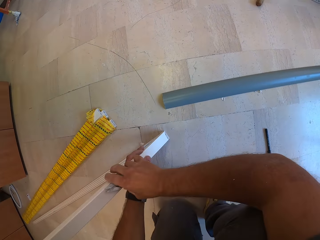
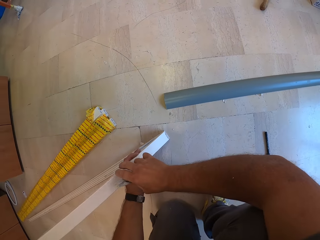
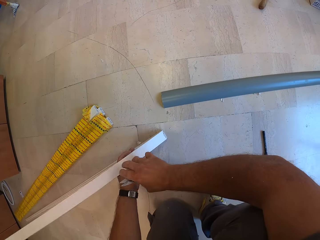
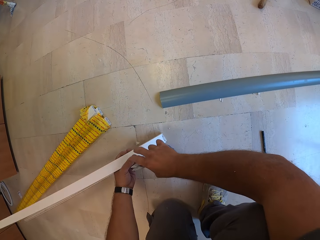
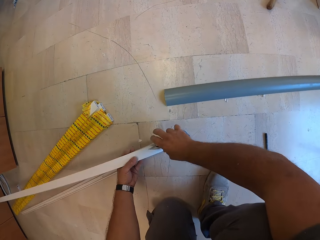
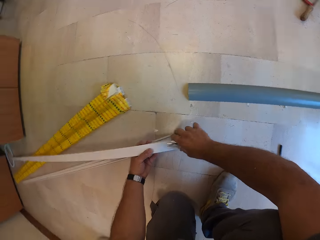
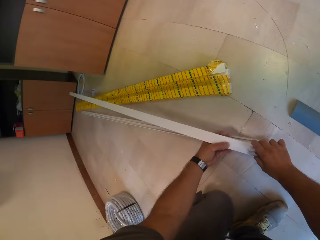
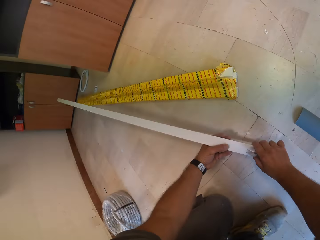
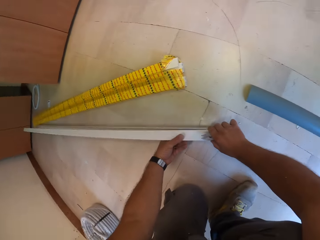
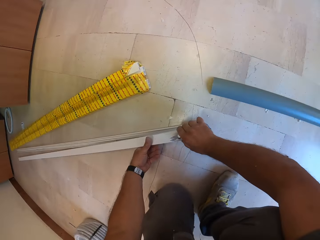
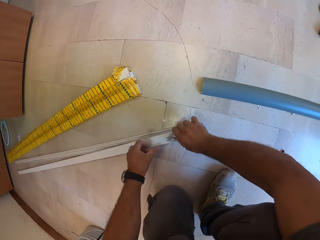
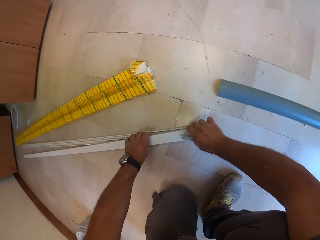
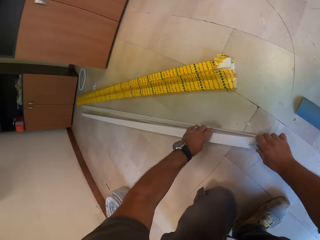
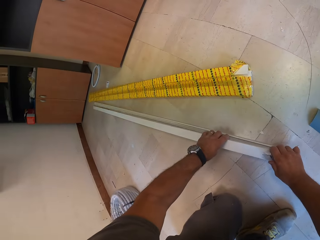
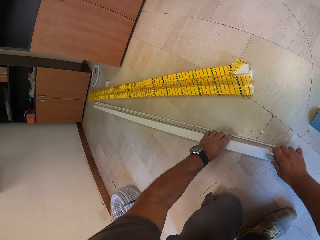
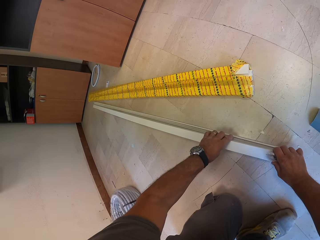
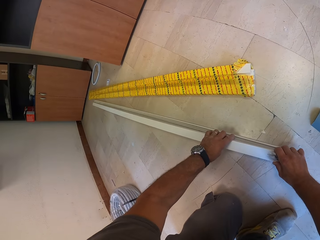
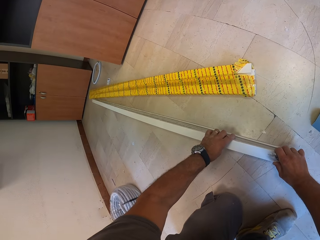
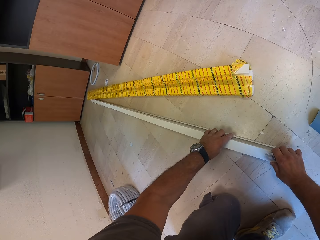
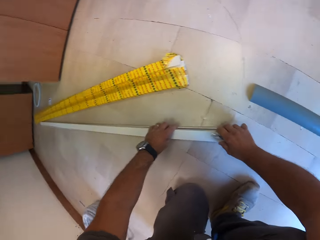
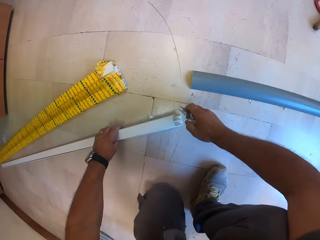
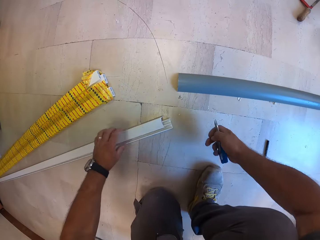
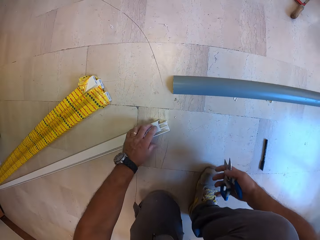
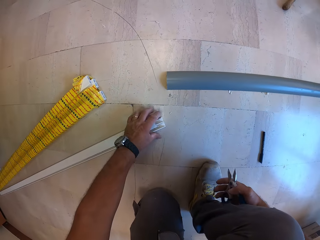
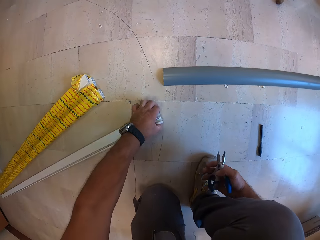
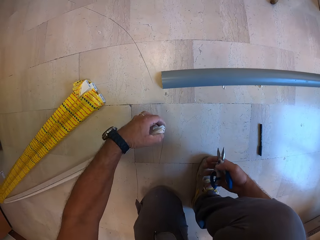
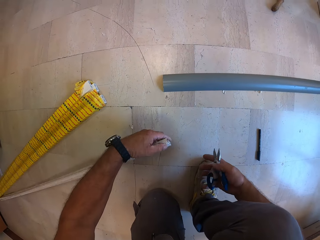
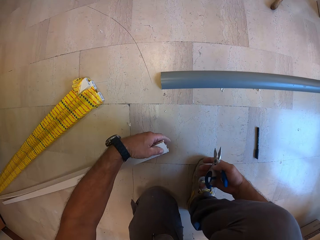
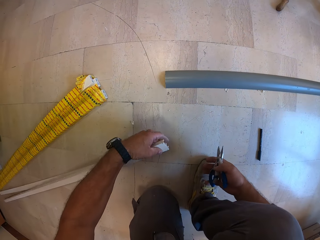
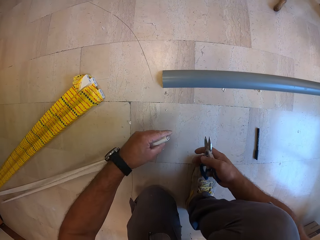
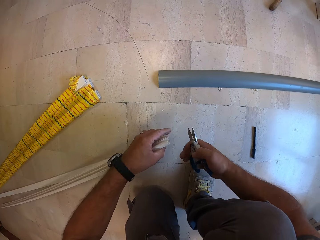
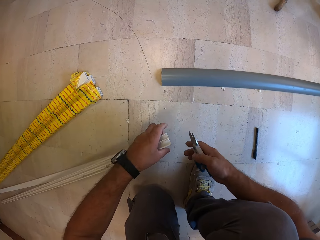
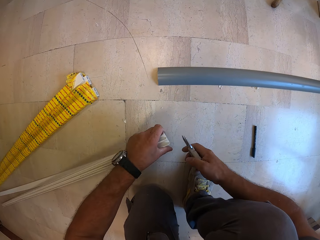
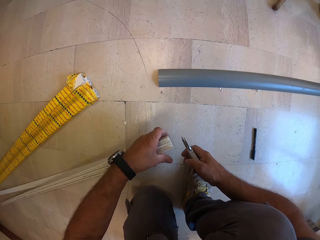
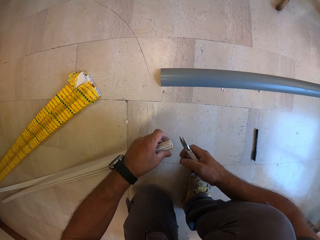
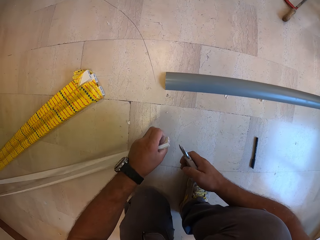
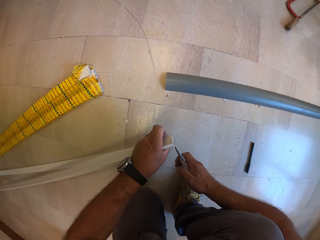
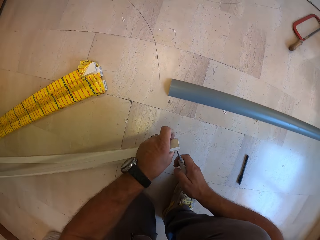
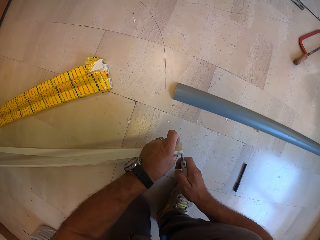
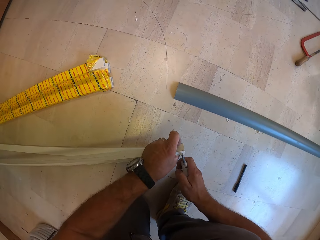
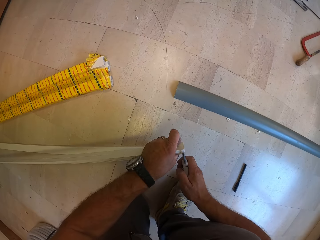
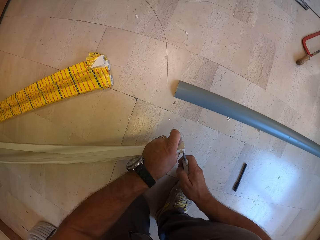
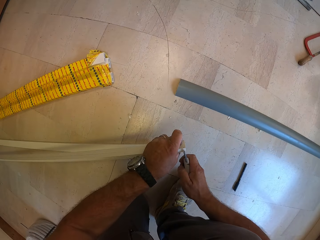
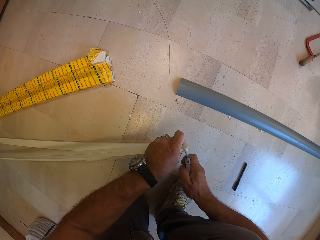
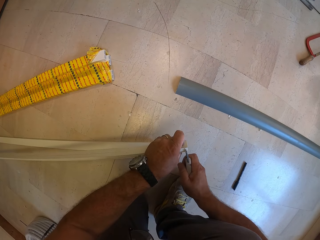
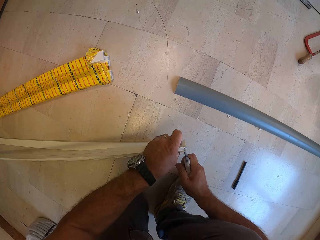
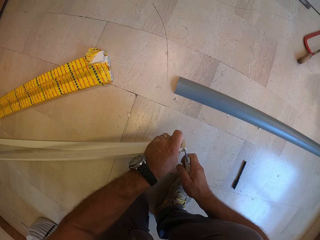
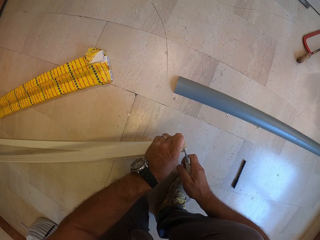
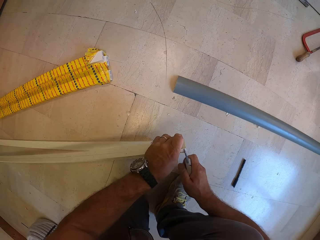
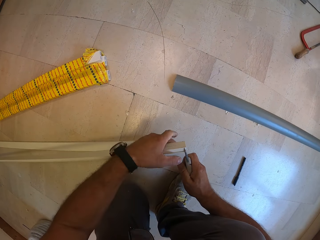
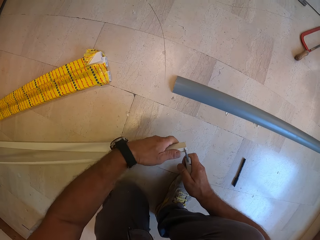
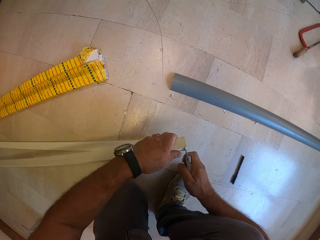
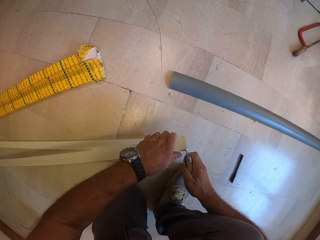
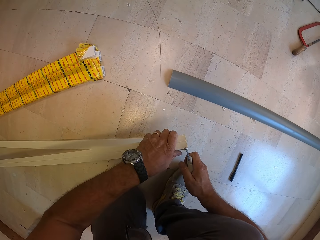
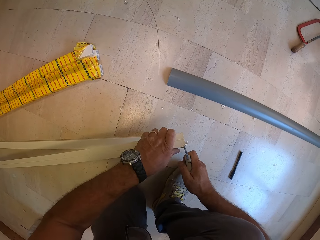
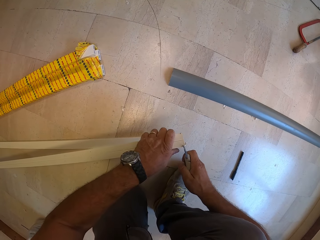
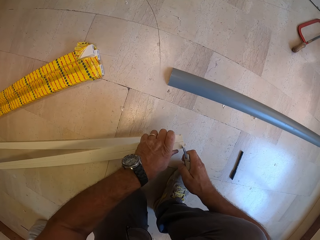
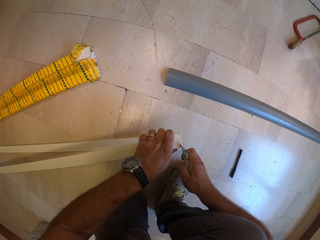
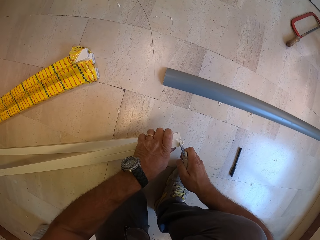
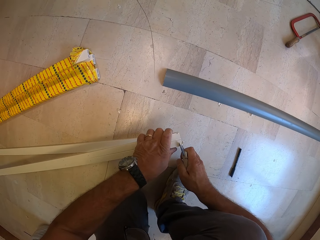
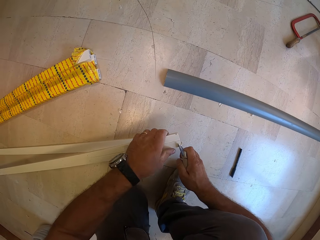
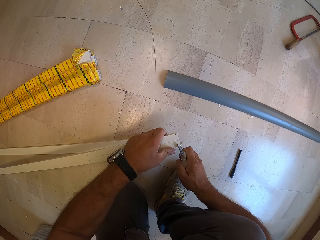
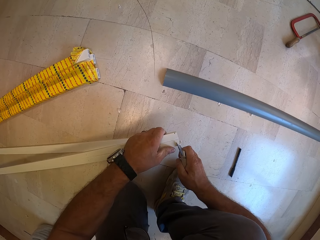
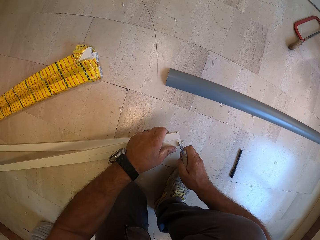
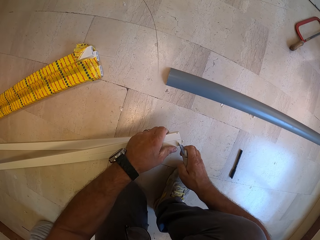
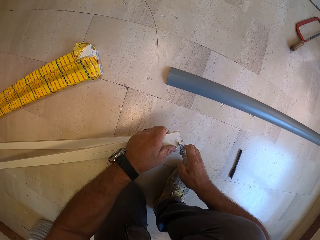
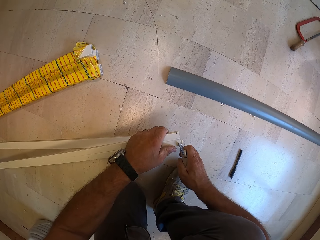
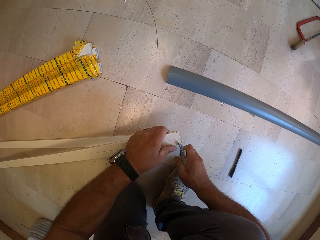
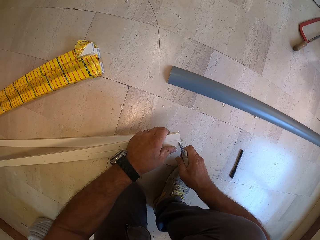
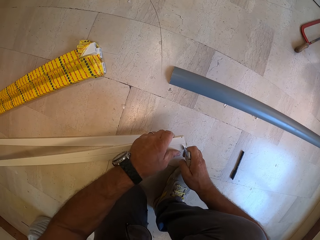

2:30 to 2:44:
The camera wearer picks up a part of the plastic conduit from the floor. They trim the plastic conduit with the cutter.

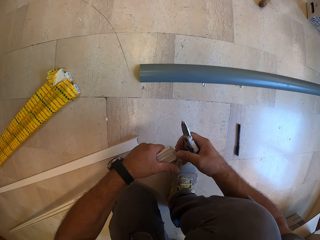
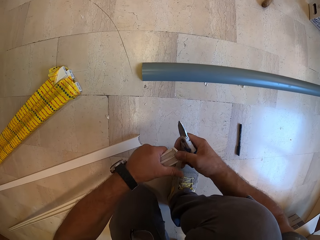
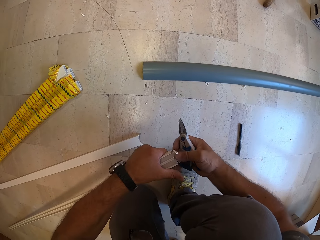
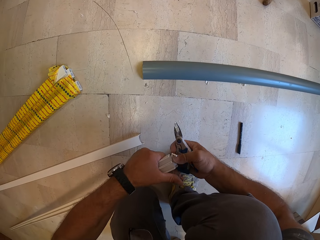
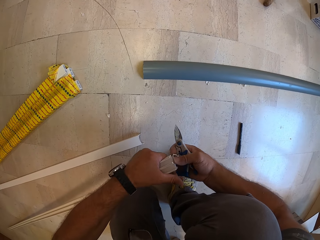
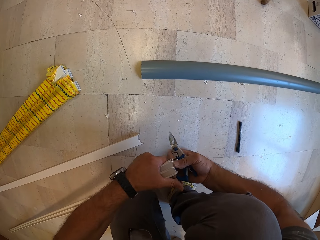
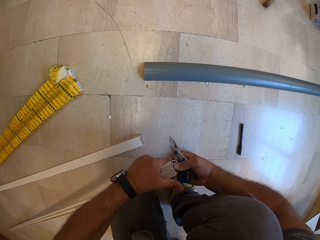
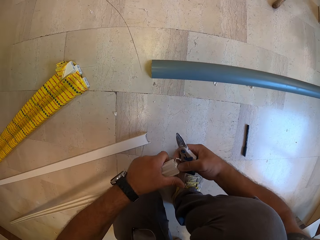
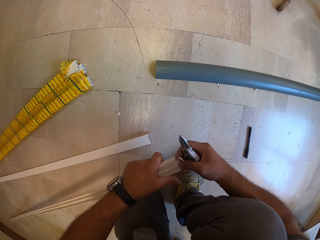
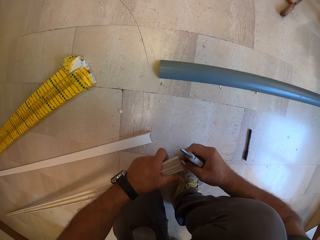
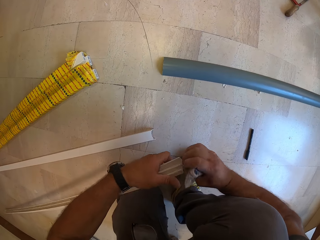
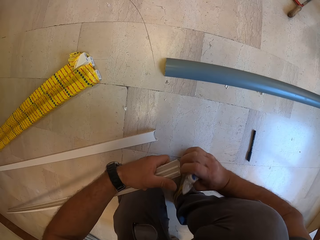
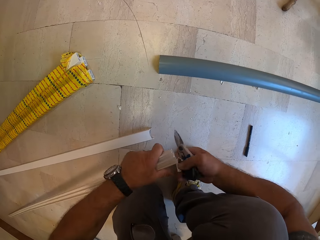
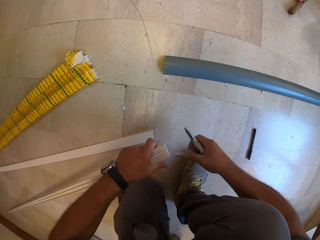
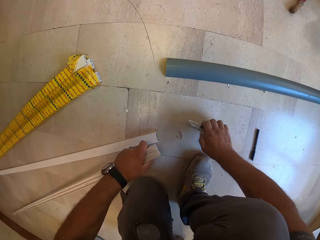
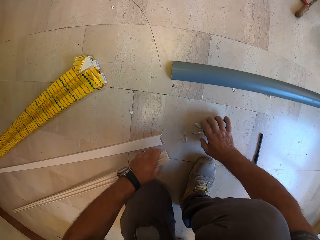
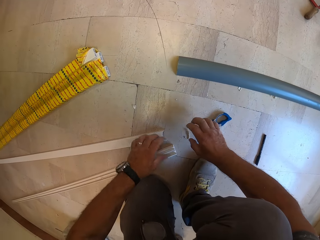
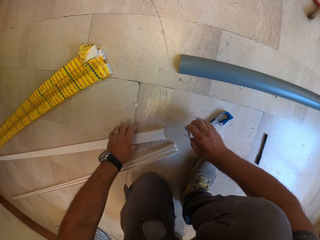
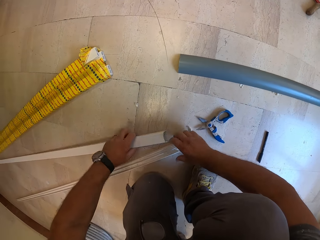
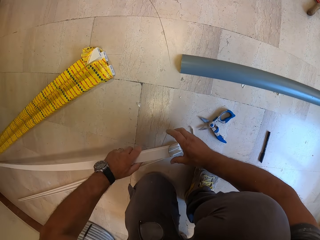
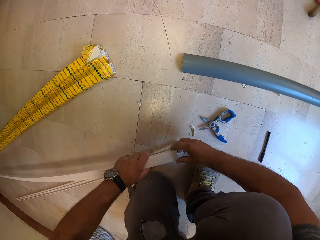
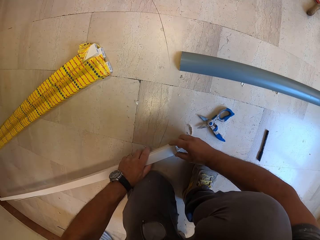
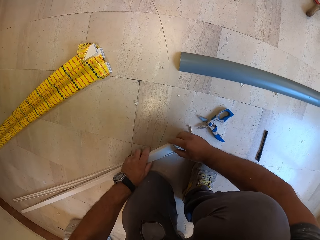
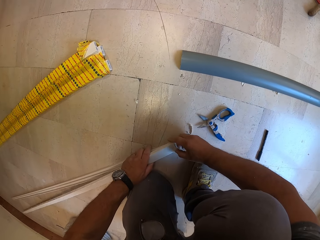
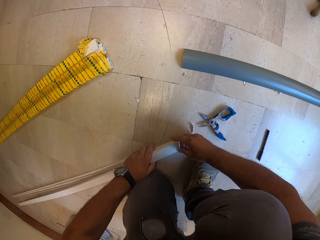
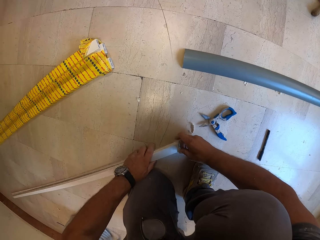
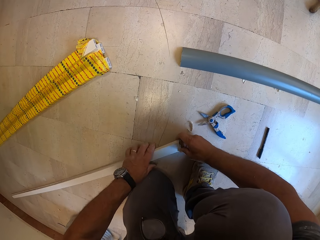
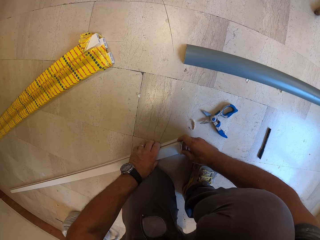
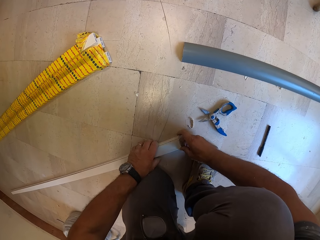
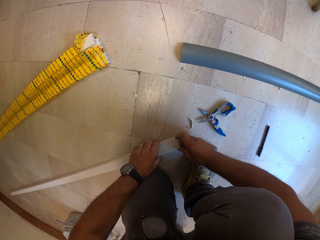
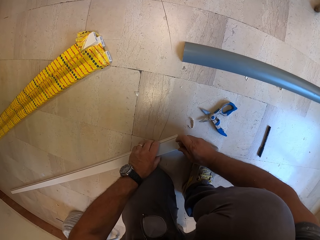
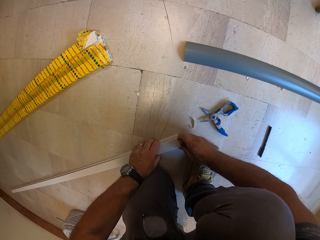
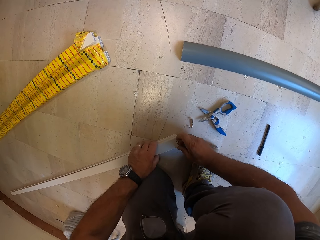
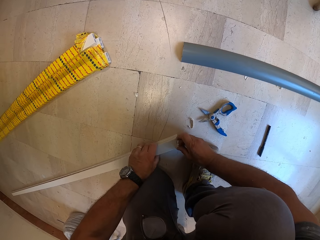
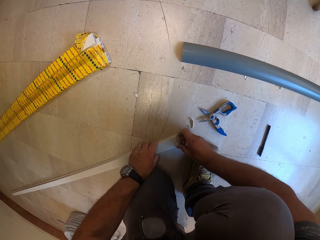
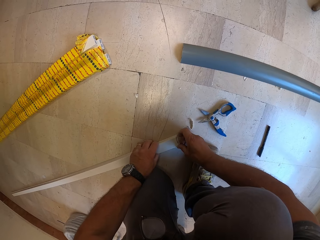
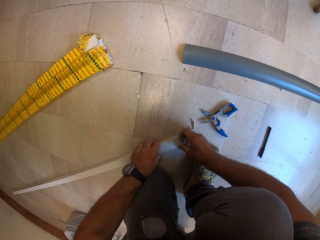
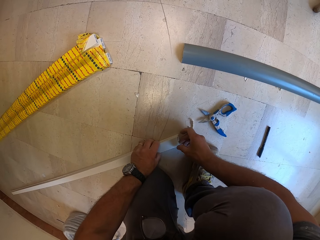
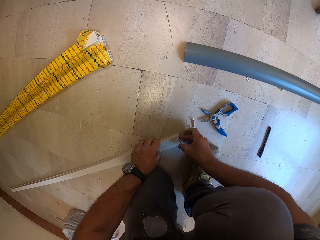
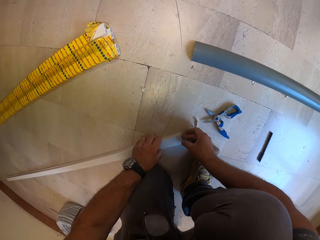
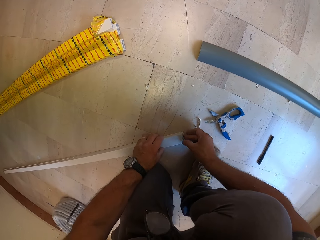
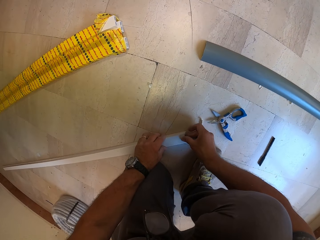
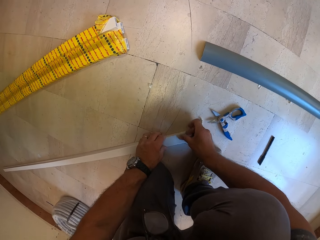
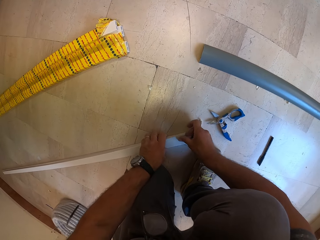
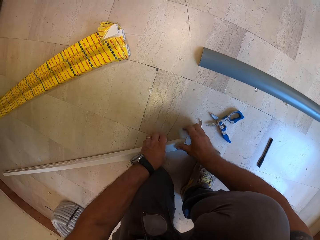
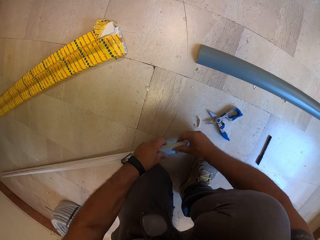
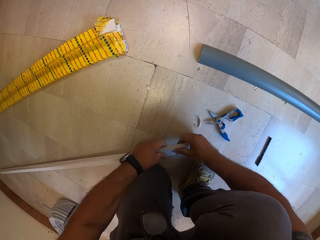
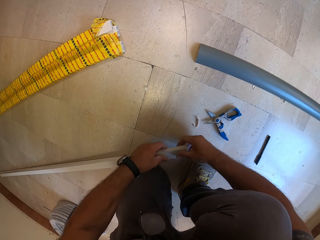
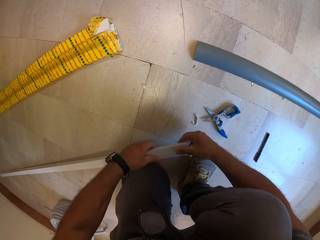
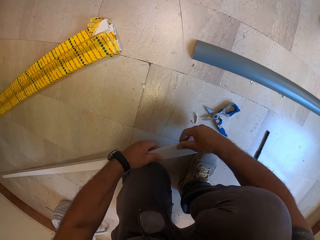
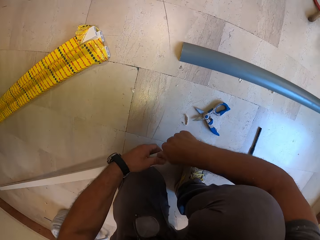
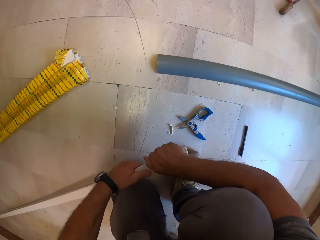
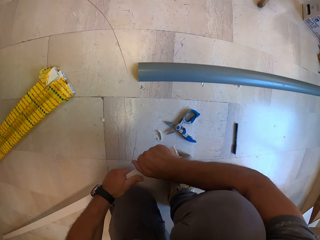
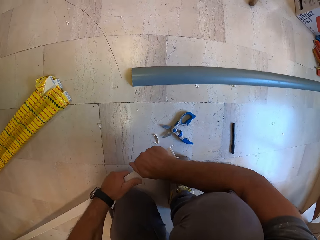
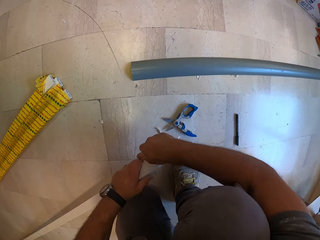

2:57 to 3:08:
The camera wearer tears out the cut-out part of the plastic conduit with his right hand. He drops the cutter on the floor. He takes one piece of the plastic bar. He stacks both parts of the plastic conduit.
